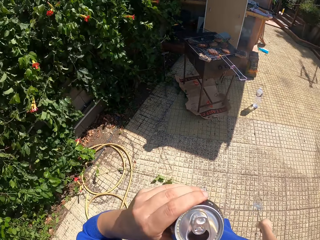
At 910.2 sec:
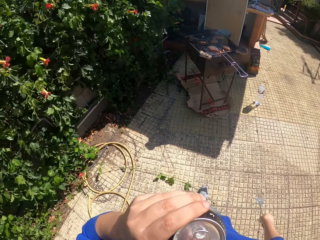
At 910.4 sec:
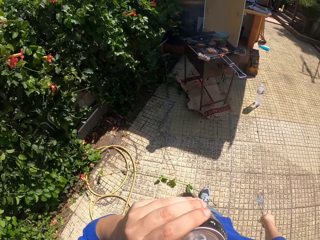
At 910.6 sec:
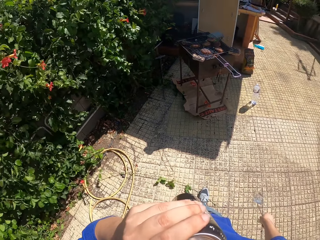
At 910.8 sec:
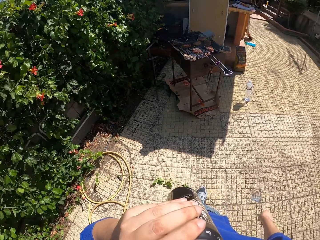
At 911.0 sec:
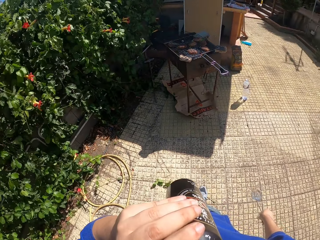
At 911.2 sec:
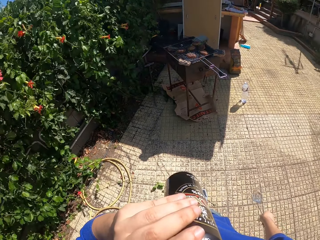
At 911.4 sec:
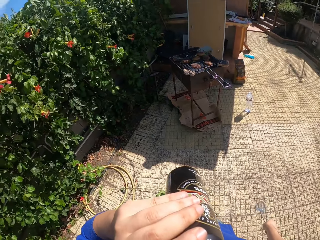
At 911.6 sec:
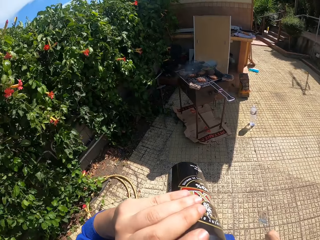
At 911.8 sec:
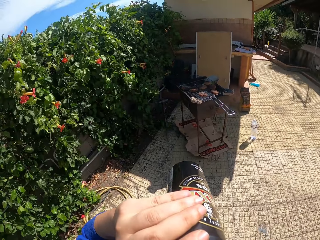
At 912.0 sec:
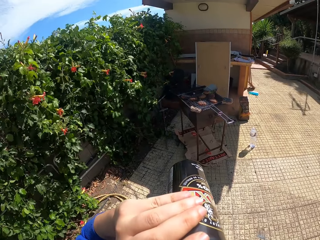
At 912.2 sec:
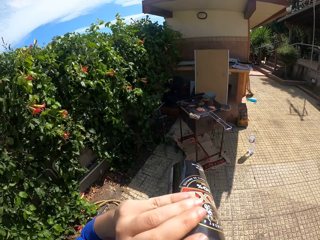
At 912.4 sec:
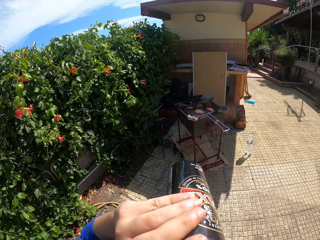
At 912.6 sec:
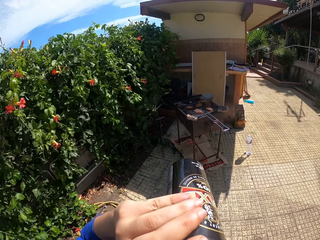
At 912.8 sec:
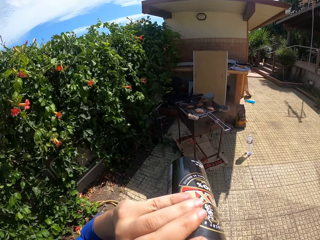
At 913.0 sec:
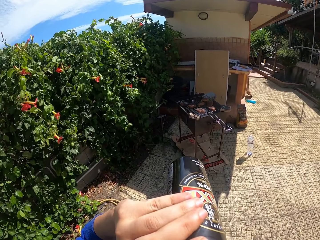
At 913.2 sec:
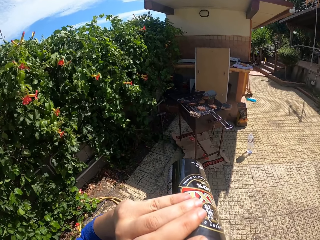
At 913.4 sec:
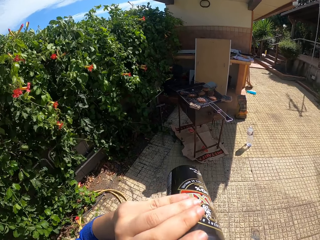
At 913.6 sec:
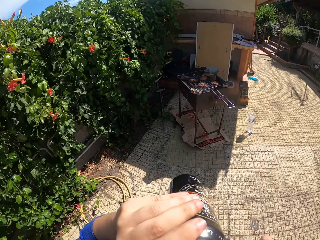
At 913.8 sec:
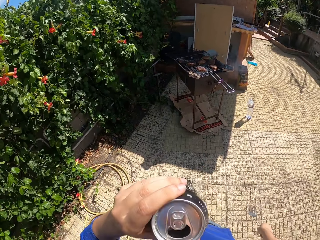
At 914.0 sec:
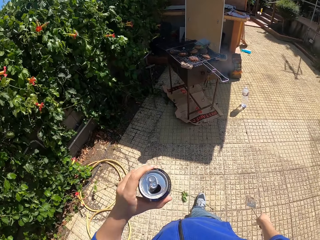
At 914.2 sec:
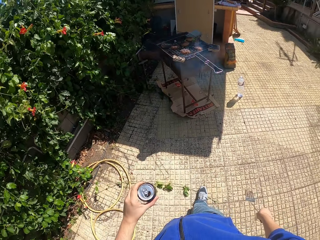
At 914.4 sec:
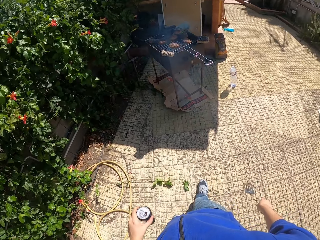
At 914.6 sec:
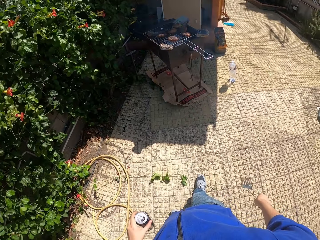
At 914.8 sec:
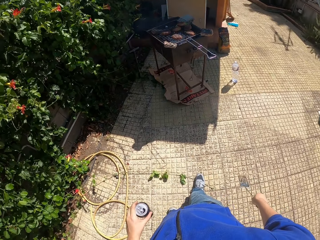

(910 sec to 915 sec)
The camera wearer drinks from the can of beer with his left hand.

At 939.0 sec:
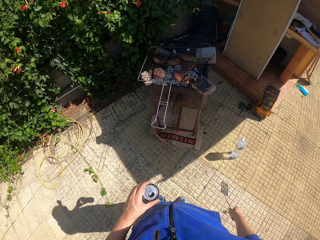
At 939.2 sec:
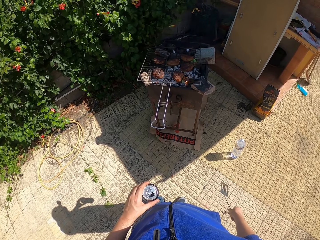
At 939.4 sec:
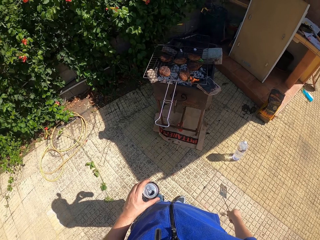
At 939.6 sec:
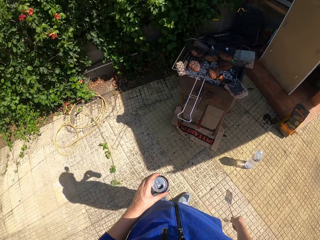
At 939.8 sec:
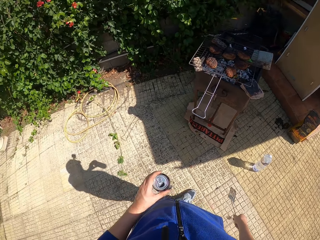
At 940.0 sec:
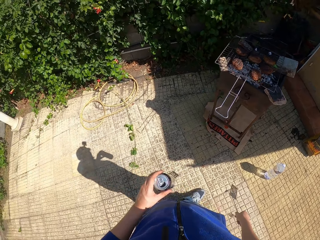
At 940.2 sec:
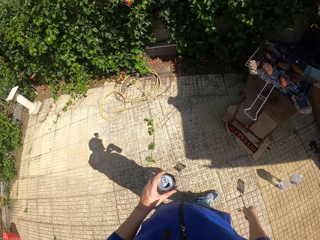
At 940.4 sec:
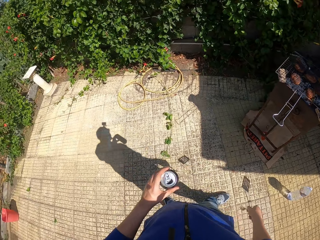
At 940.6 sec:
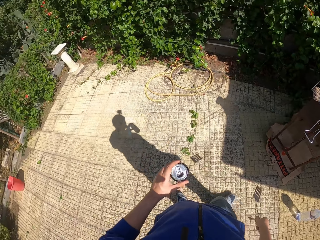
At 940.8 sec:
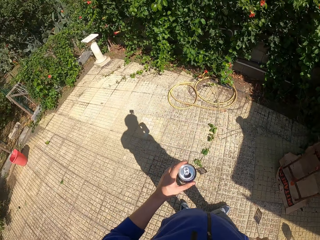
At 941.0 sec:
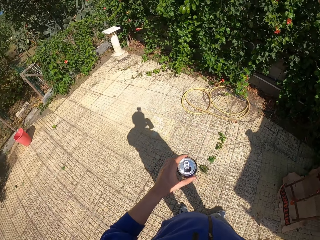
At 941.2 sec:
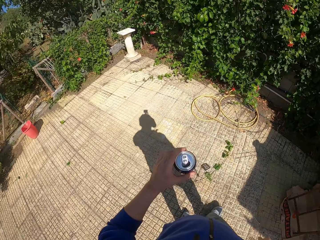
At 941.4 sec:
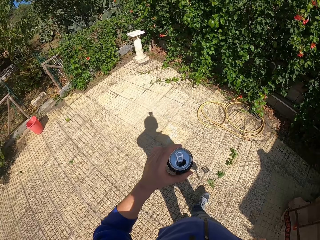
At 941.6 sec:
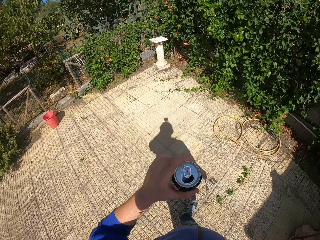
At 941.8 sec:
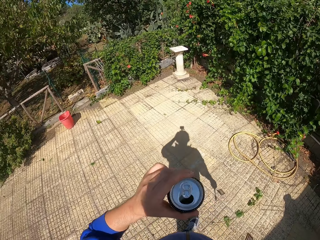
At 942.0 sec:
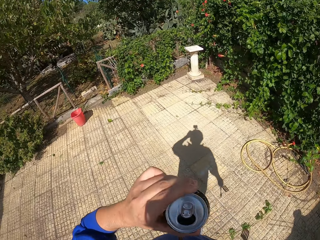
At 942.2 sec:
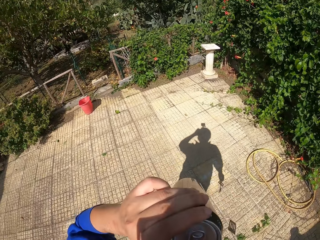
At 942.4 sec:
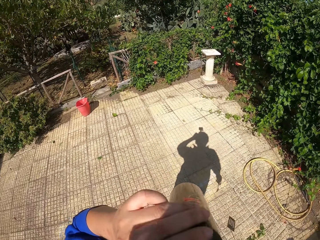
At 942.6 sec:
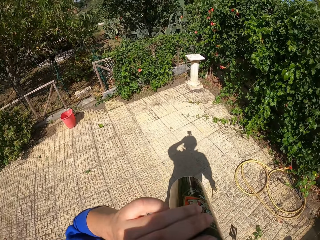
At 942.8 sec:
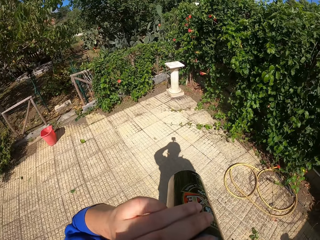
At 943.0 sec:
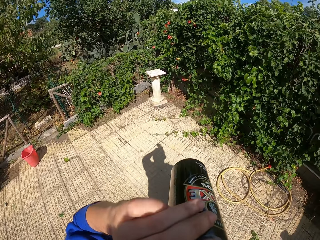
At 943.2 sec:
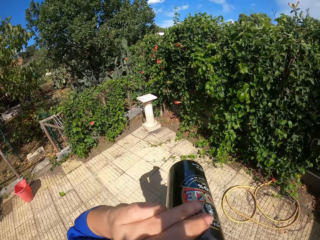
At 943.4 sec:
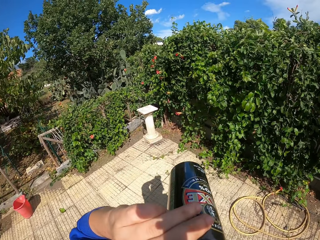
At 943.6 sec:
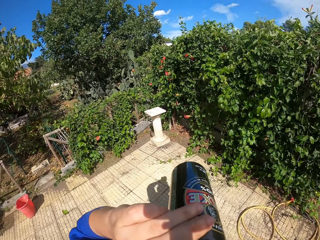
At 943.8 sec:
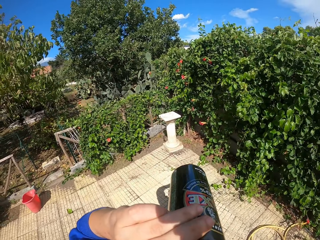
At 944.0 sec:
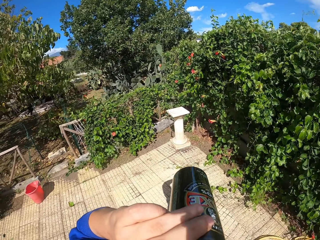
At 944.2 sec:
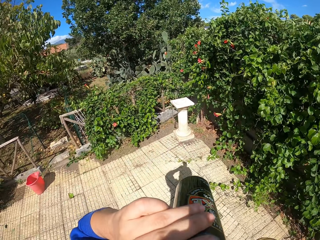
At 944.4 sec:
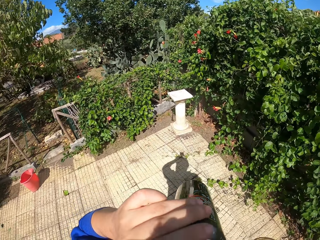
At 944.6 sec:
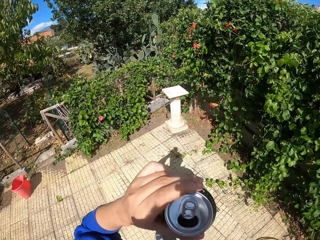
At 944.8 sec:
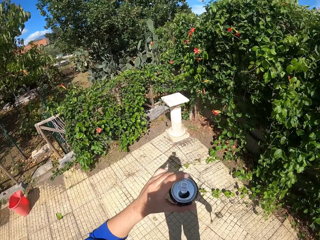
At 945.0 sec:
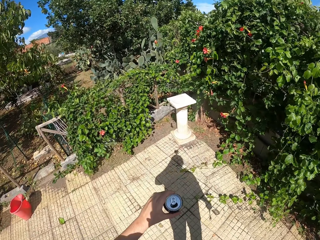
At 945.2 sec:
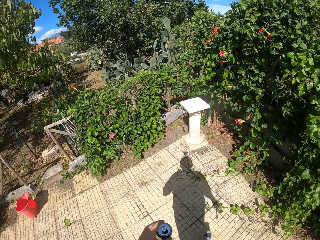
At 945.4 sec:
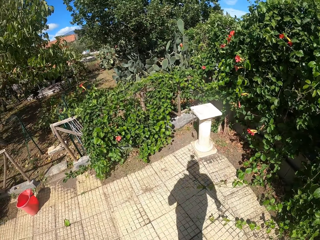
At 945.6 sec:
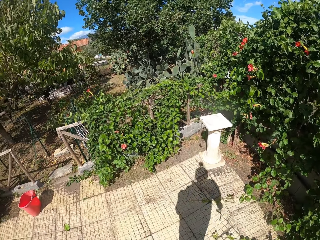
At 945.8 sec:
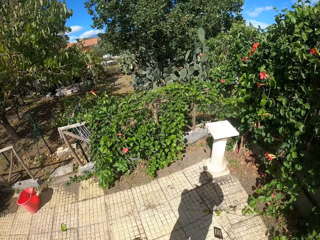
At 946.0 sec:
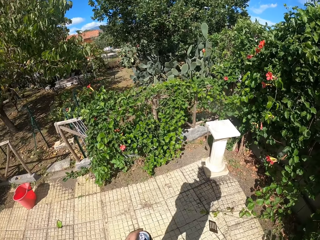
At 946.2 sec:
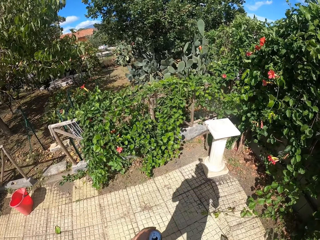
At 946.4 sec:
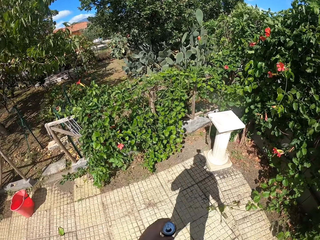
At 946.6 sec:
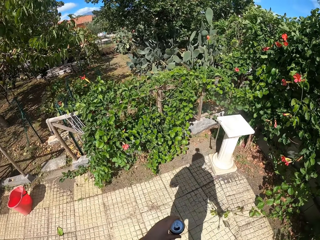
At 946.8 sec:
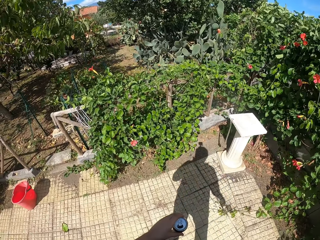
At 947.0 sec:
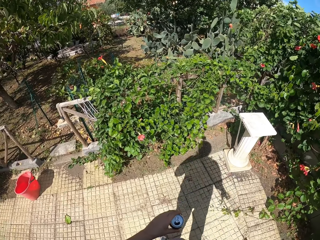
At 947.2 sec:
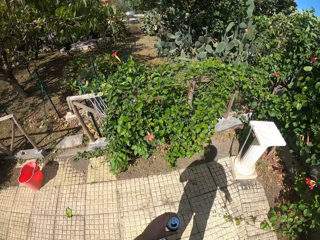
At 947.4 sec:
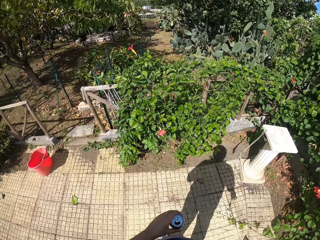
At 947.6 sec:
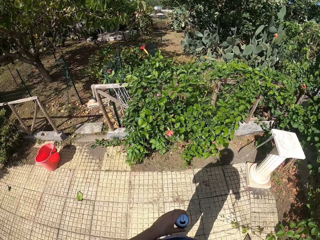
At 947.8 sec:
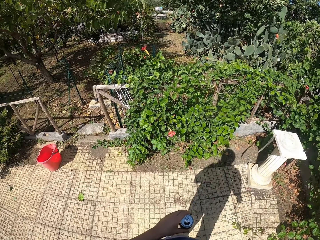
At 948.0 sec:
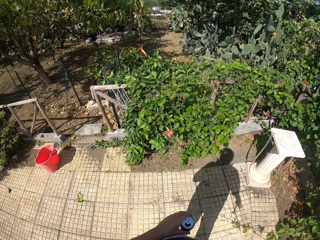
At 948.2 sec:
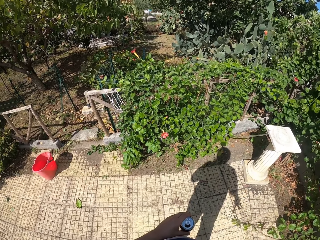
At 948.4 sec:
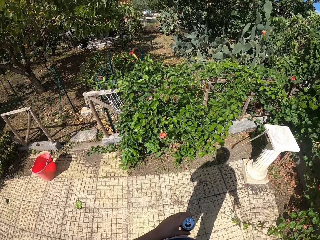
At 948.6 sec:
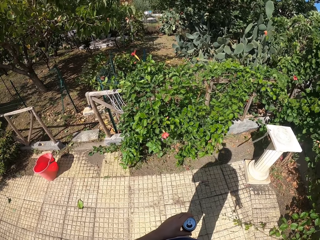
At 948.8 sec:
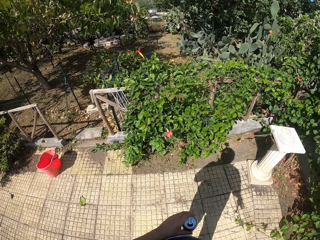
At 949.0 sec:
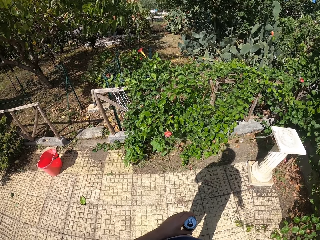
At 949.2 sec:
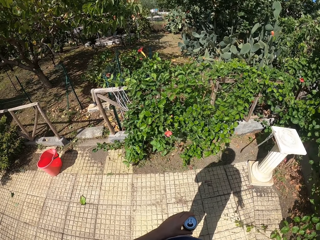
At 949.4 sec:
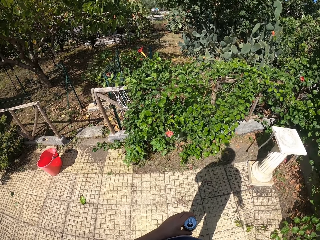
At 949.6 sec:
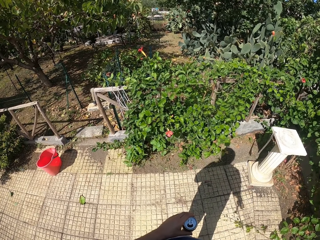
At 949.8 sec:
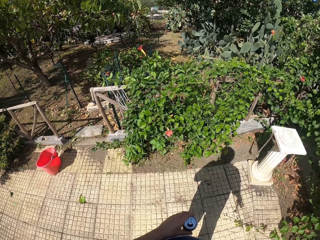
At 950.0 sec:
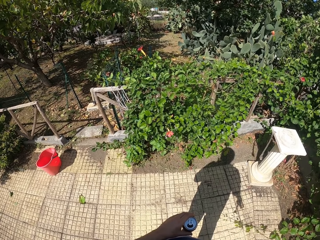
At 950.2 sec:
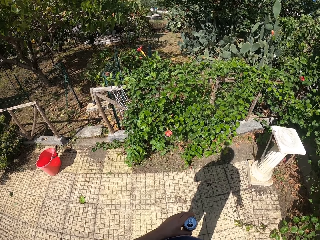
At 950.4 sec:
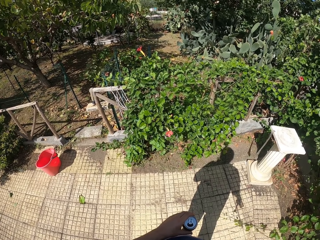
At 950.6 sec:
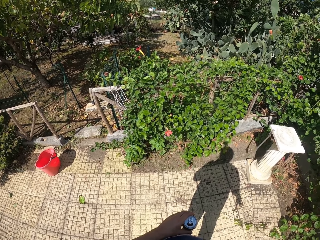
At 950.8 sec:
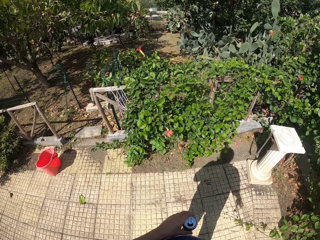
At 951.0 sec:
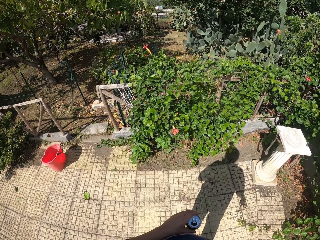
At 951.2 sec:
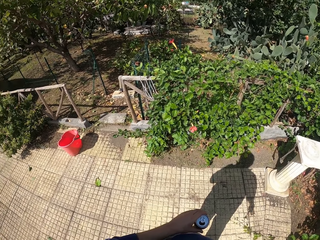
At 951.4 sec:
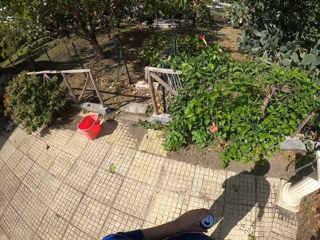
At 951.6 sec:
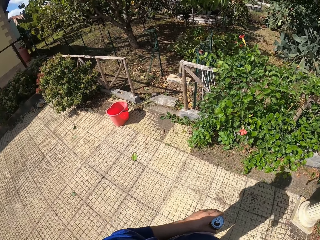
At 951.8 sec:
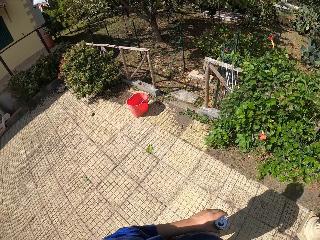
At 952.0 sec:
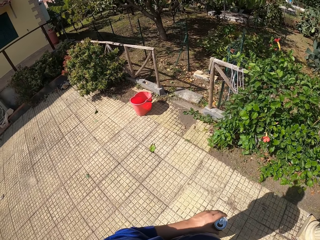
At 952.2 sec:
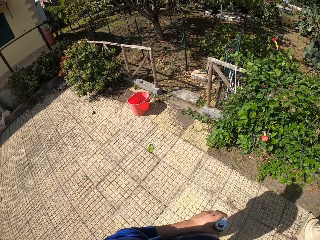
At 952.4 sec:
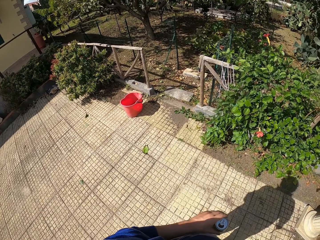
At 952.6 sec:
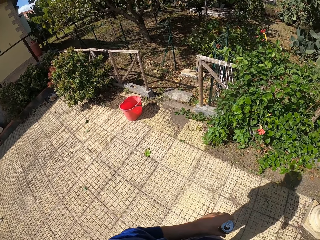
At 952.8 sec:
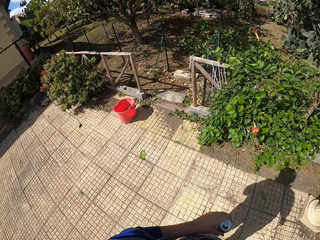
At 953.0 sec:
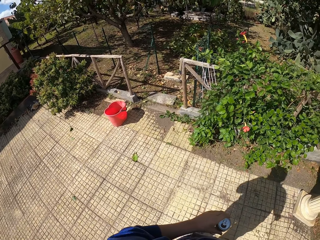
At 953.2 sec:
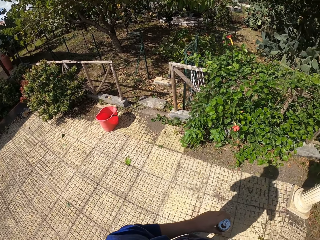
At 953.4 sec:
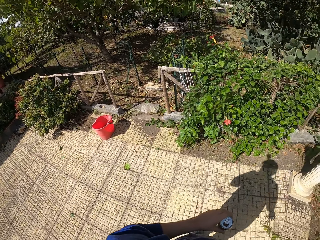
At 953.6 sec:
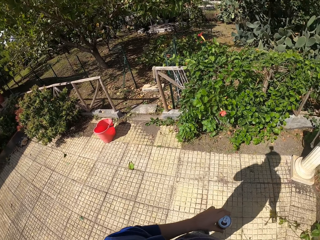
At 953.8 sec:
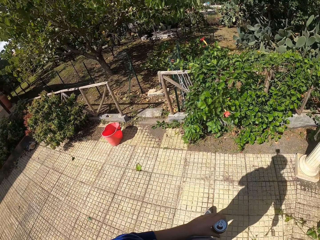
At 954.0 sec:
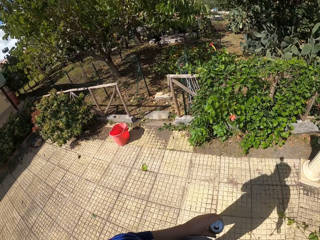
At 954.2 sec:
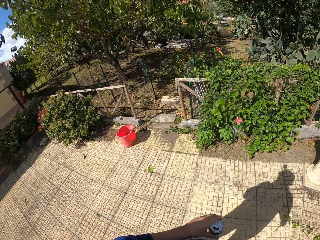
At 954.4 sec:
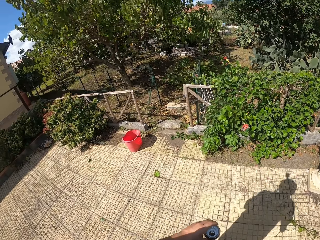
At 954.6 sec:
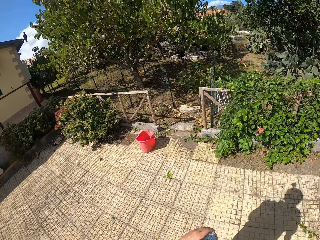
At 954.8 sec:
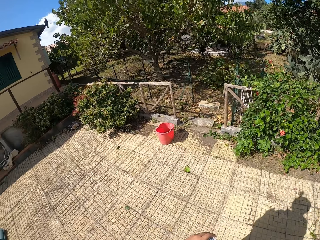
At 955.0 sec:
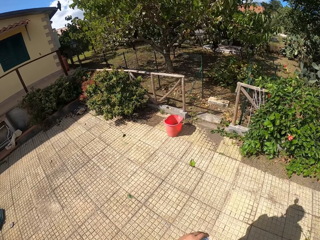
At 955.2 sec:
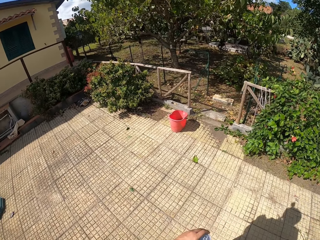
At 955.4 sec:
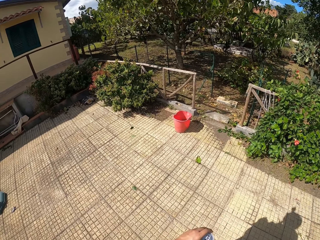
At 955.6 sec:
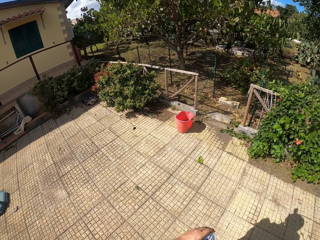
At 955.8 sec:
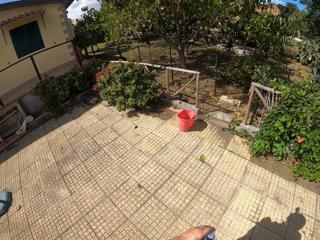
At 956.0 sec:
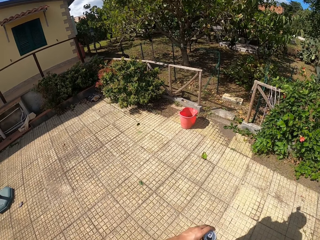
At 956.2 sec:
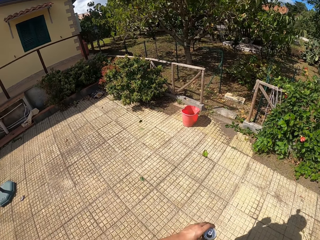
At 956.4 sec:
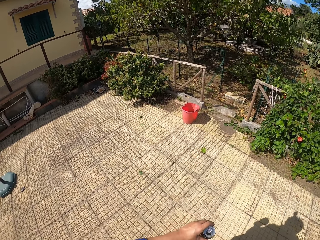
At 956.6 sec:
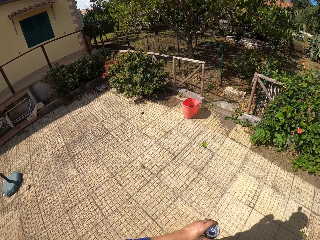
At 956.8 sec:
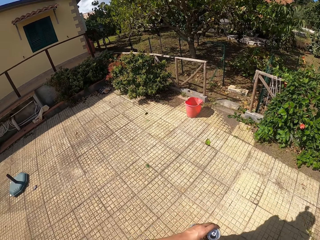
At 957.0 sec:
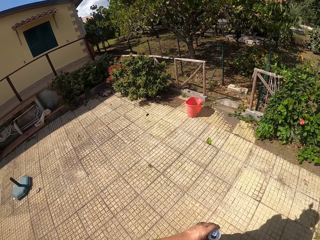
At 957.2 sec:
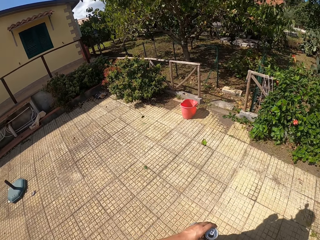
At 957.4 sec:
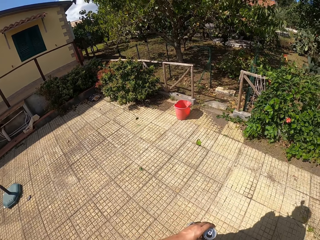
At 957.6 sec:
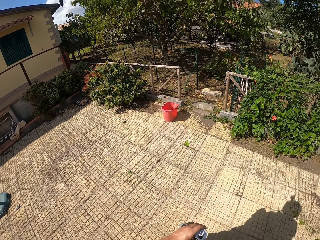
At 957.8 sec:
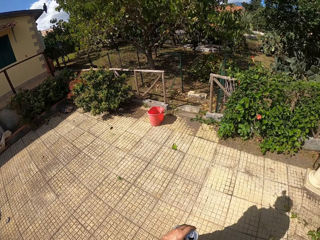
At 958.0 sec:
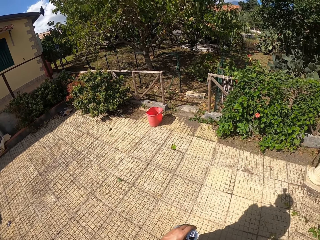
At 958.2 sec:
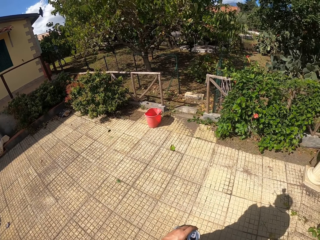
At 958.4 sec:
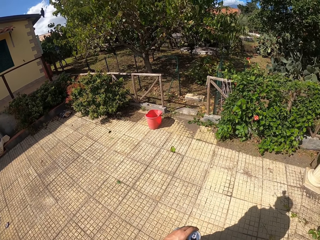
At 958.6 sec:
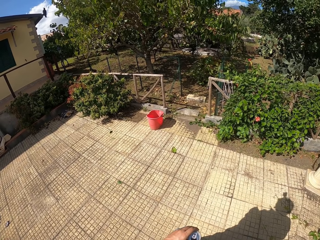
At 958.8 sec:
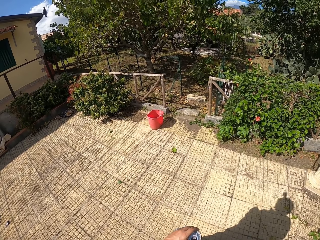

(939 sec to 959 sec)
The camera wearer looks around the compound. He drinks from the can of beer with his left hand. He walks around the compound. He stands. He looks around the compound.
